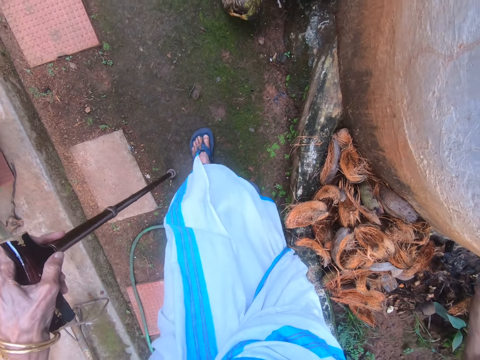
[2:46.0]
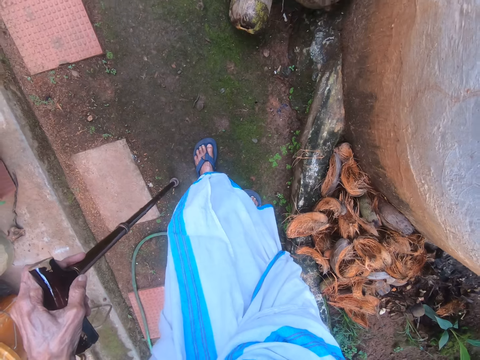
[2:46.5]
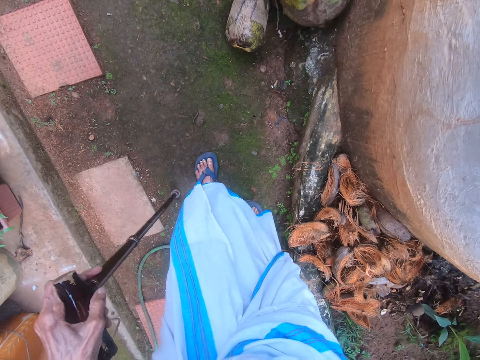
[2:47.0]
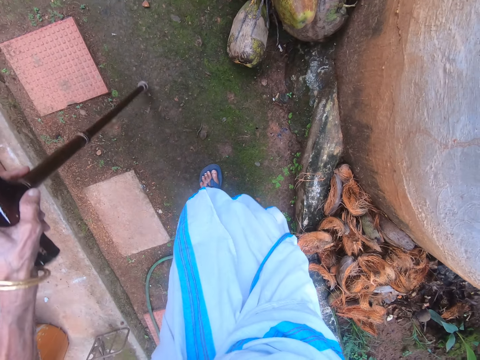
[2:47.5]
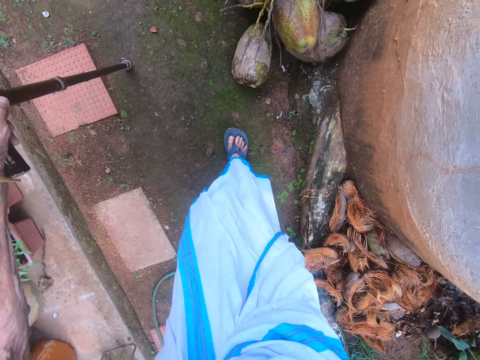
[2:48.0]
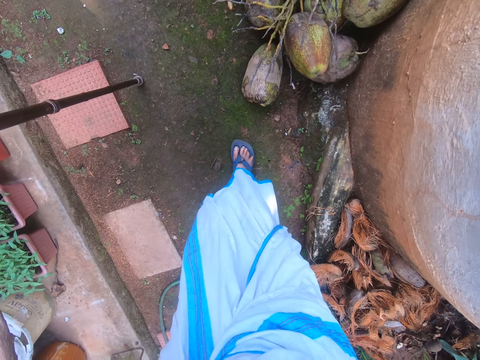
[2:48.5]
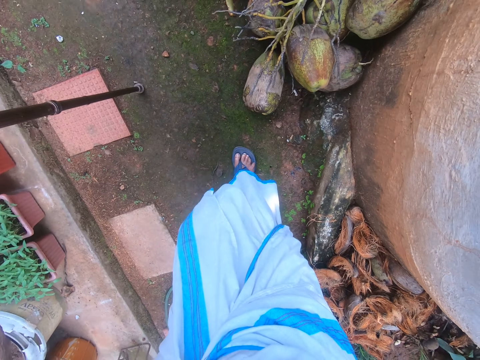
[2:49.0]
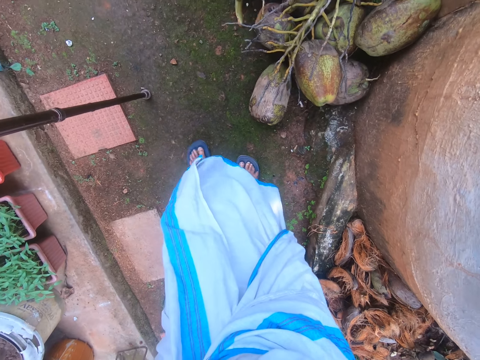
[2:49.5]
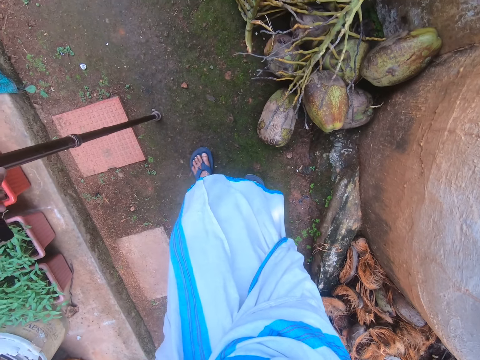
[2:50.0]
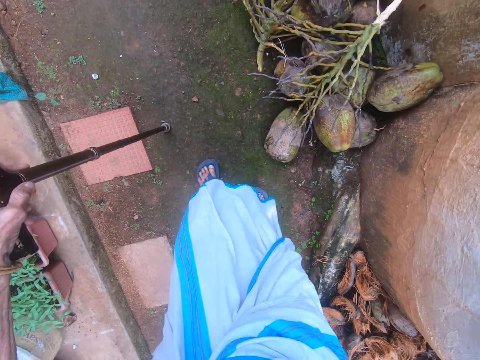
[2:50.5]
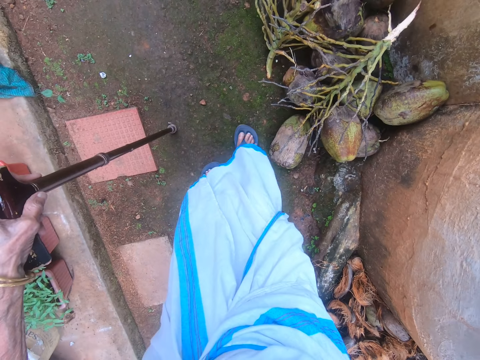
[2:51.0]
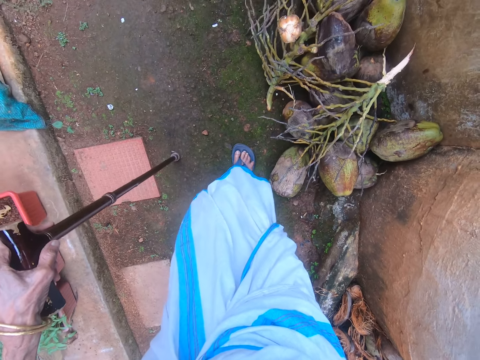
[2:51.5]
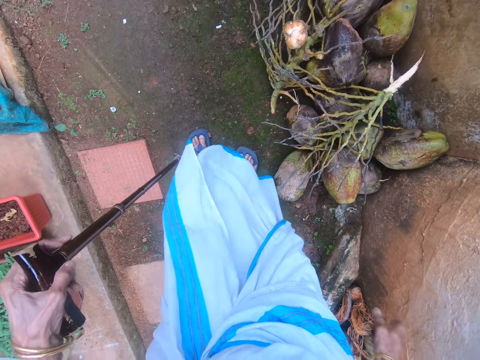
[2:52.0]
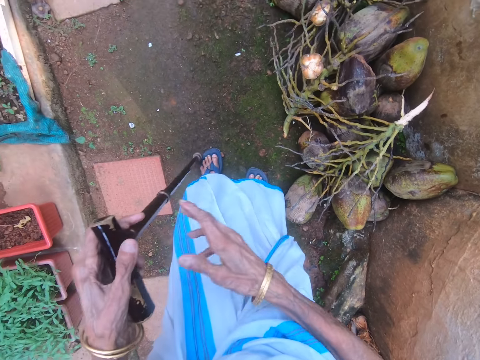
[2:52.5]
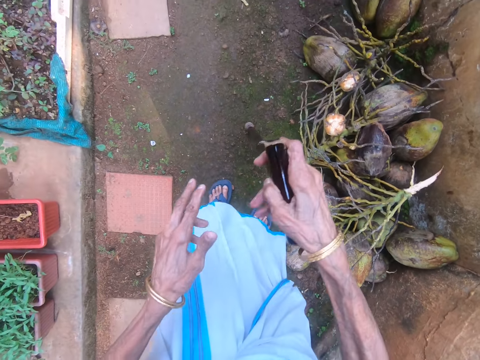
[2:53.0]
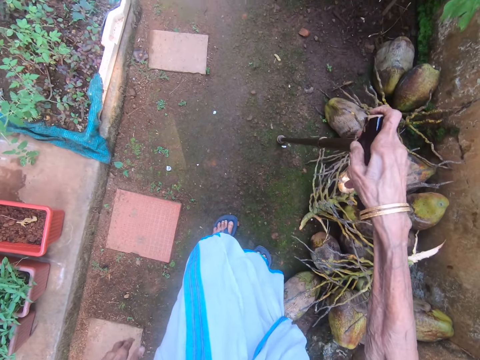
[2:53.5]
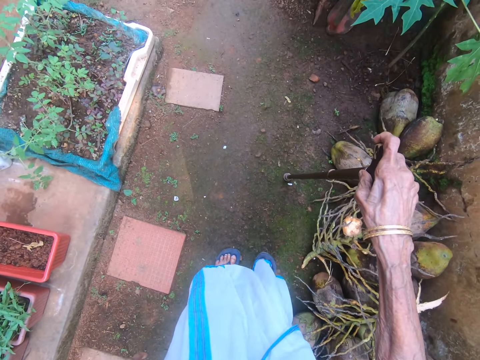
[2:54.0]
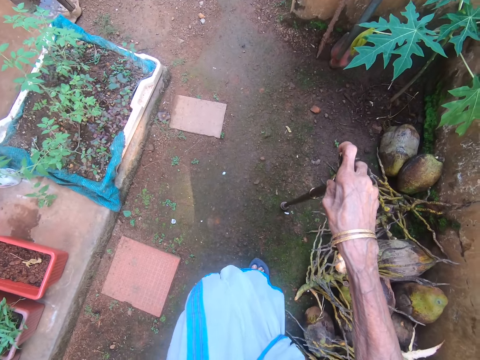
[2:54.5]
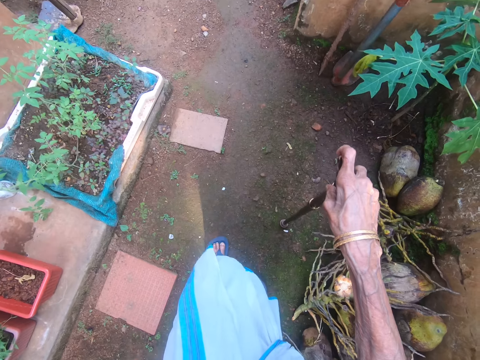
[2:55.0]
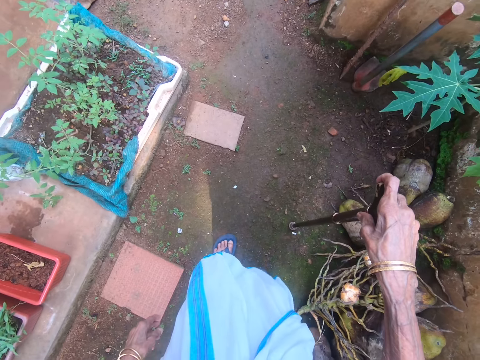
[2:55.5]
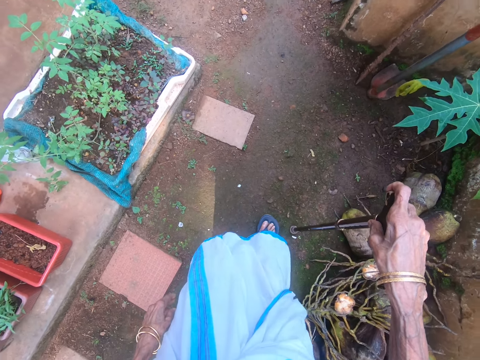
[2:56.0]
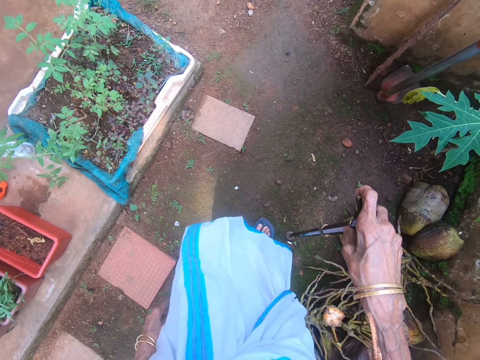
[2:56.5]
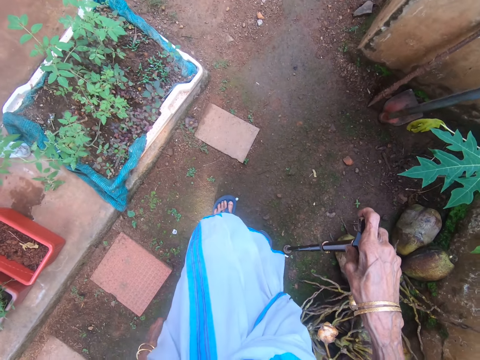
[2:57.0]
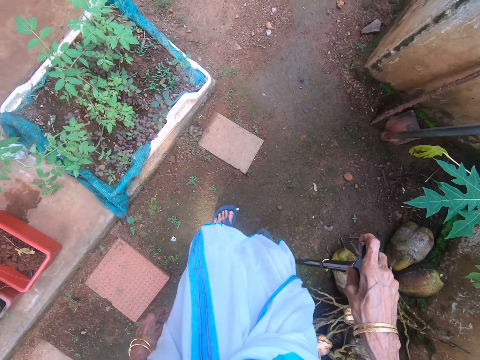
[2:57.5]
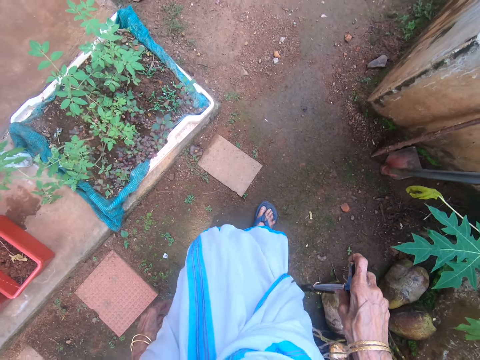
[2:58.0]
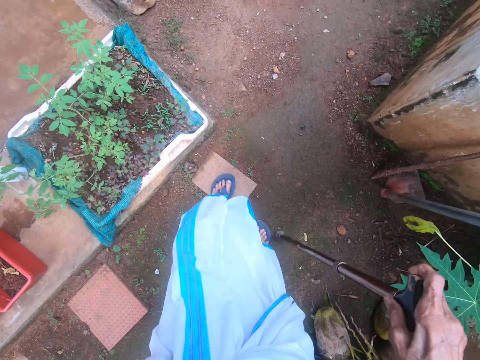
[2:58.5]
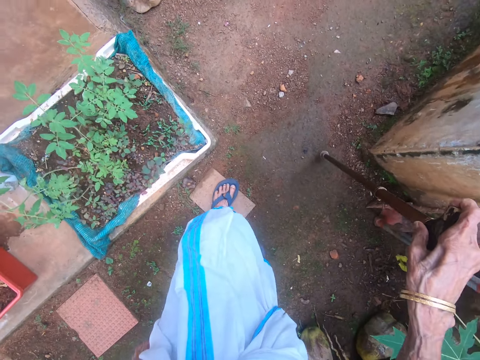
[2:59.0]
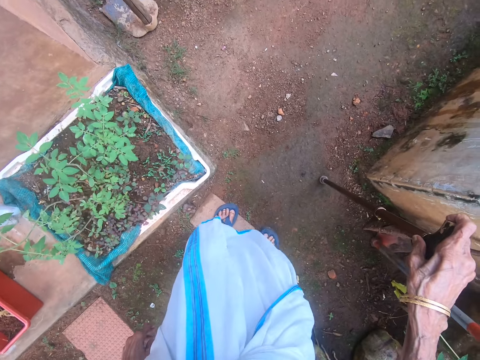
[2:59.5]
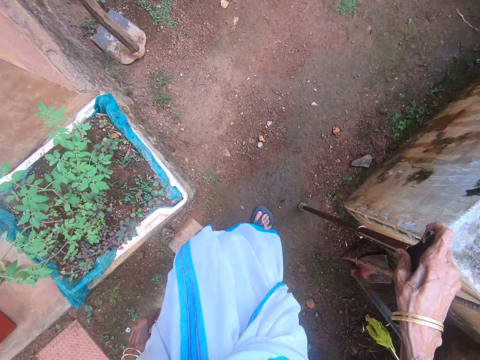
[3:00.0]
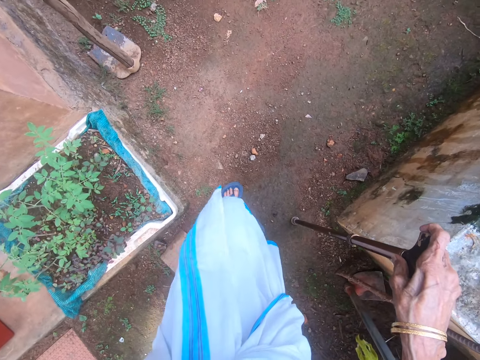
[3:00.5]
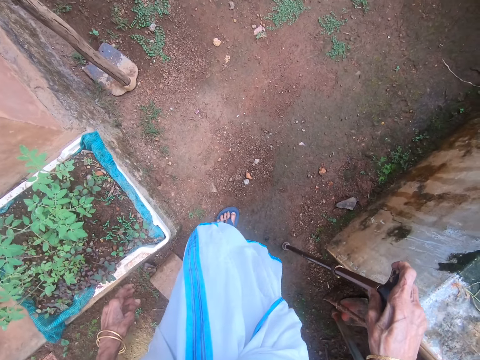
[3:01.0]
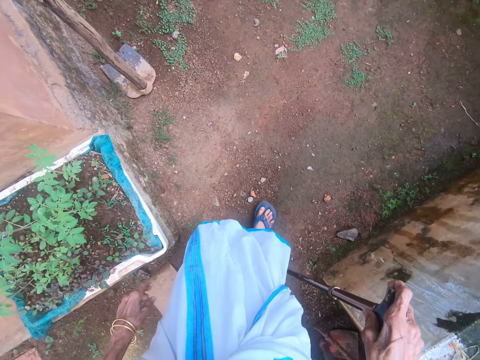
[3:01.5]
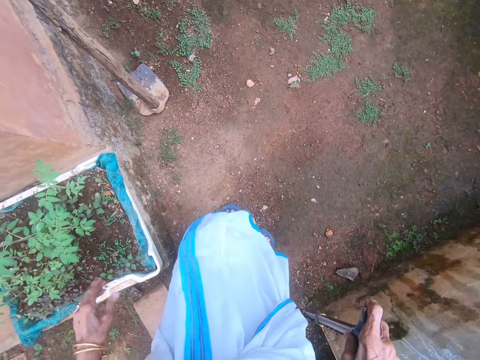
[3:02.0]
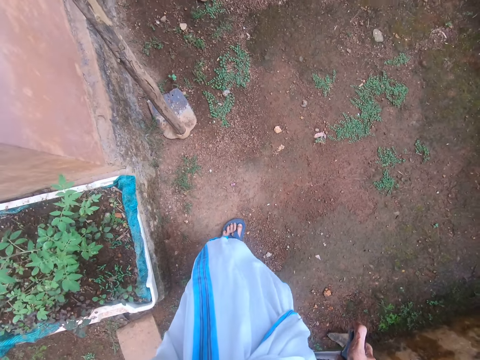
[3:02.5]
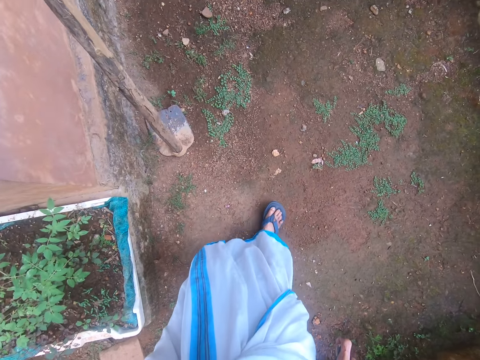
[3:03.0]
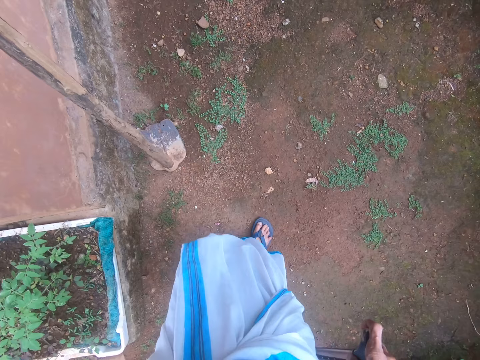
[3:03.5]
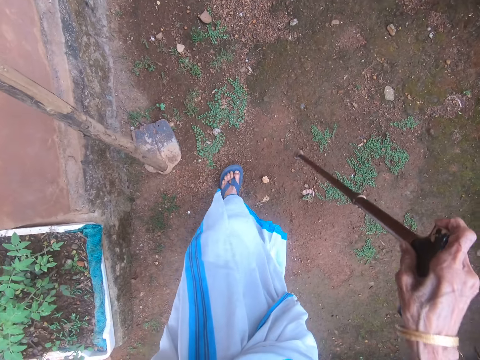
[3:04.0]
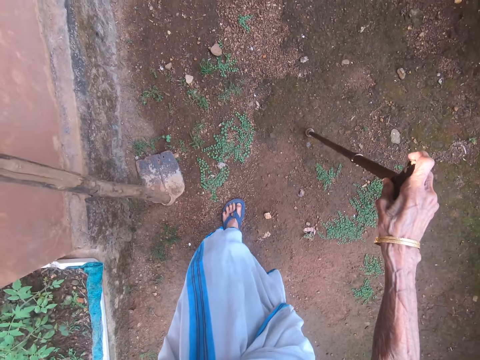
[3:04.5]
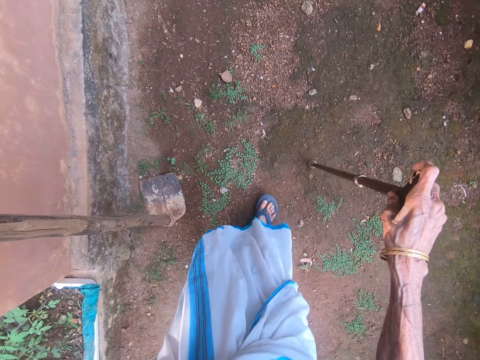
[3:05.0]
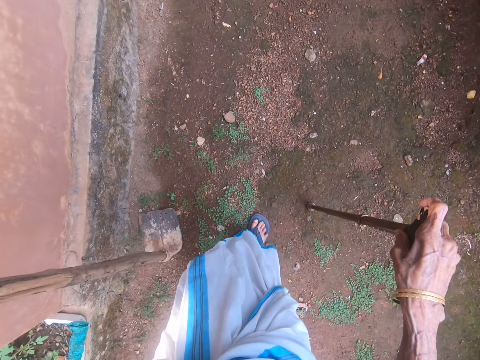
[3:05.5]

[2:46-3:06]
The camera wearer moves their right hand on the wall. They walk around in the compound. They pass a walking stick to the right hand. They walk around in the compound. They move their left hand in the compound. They walk around in the compound.

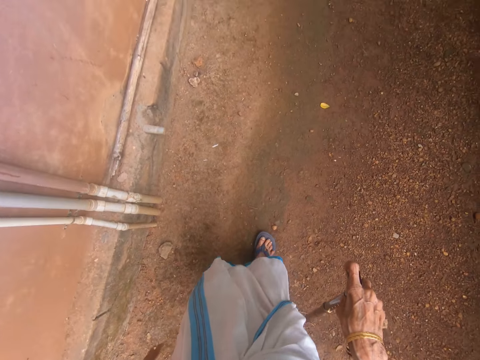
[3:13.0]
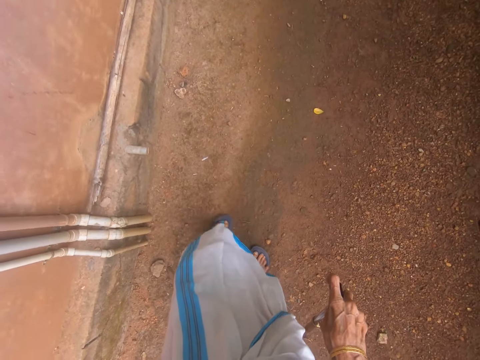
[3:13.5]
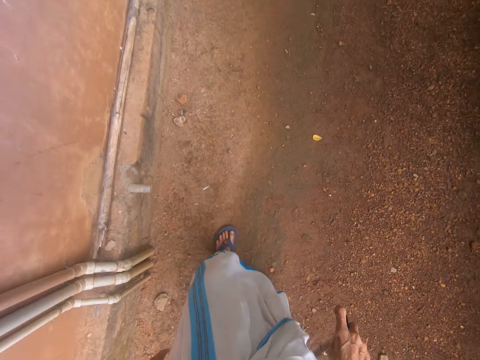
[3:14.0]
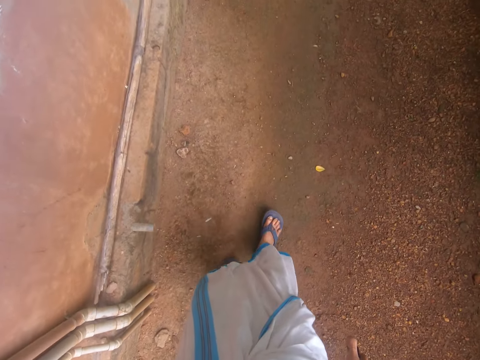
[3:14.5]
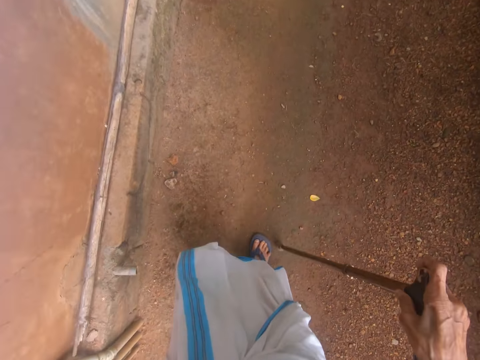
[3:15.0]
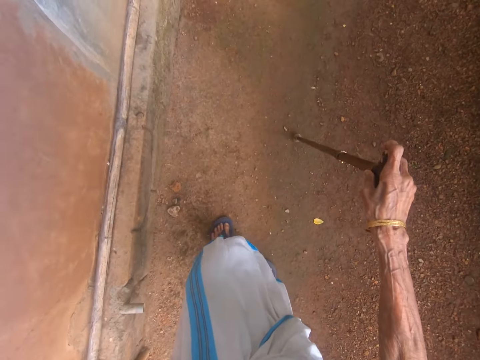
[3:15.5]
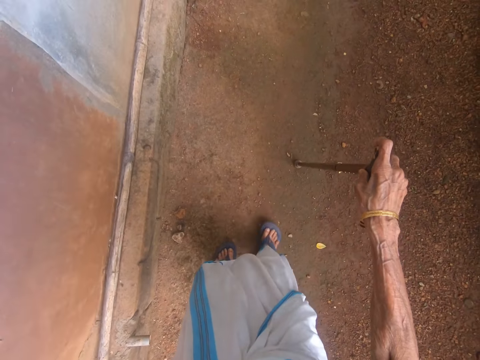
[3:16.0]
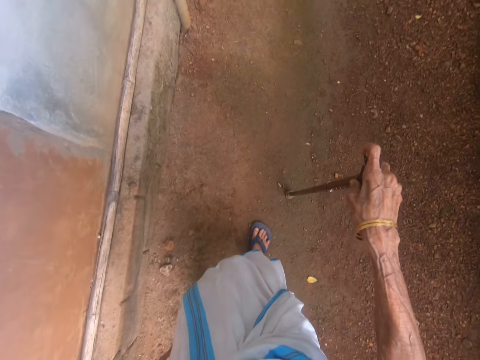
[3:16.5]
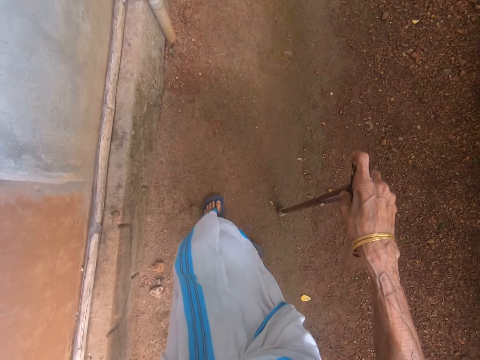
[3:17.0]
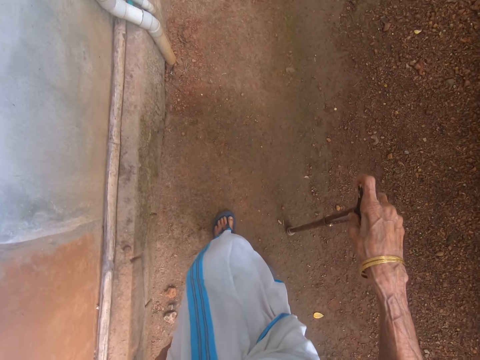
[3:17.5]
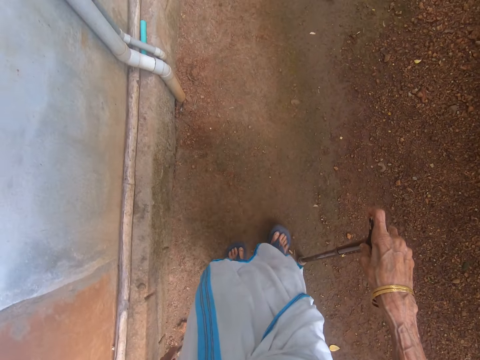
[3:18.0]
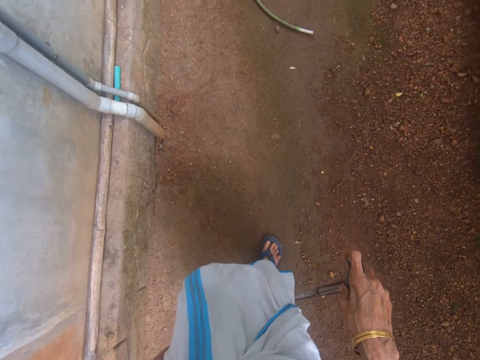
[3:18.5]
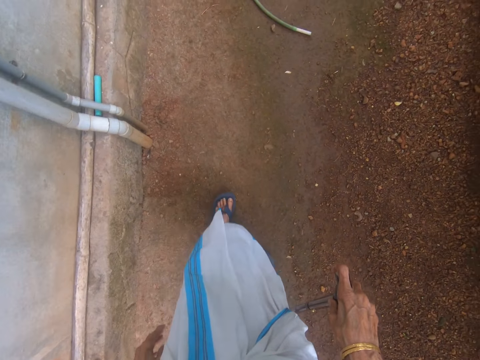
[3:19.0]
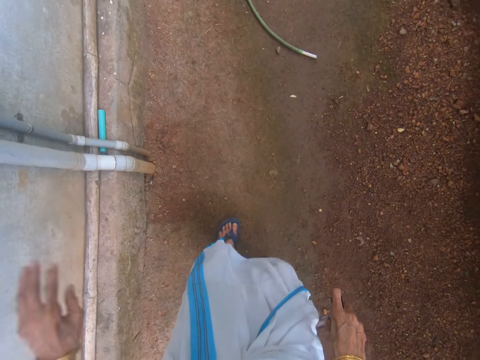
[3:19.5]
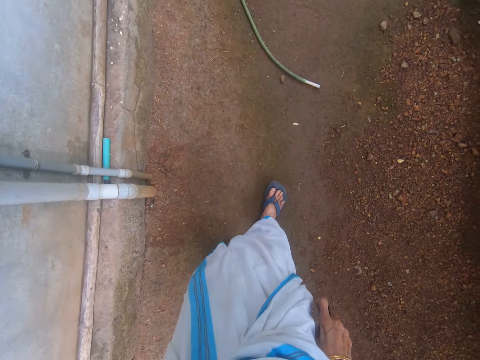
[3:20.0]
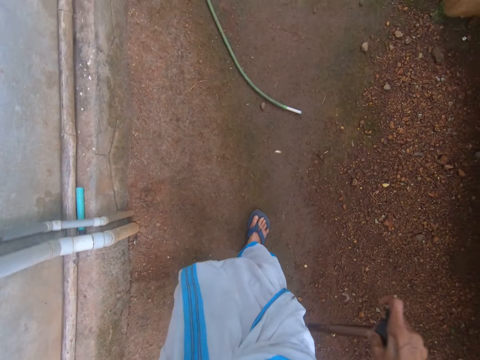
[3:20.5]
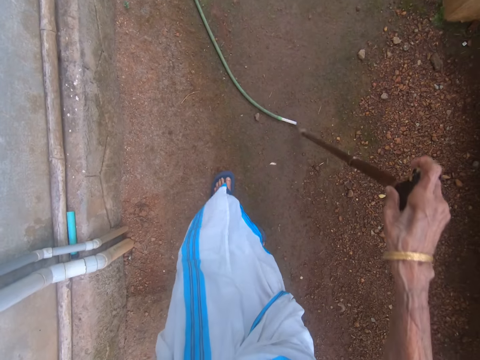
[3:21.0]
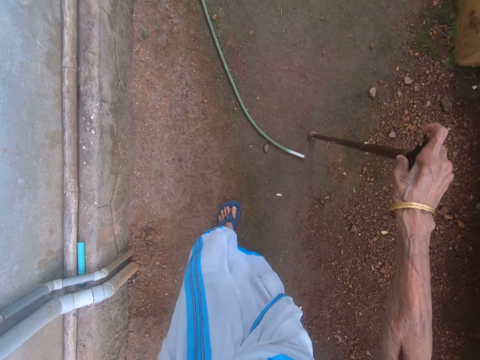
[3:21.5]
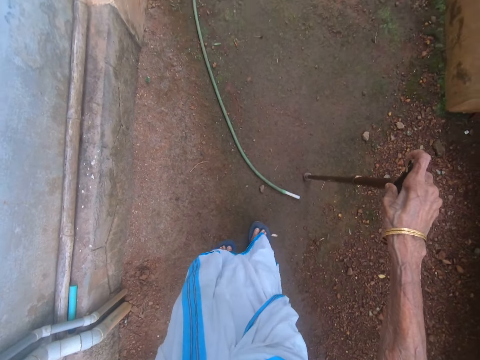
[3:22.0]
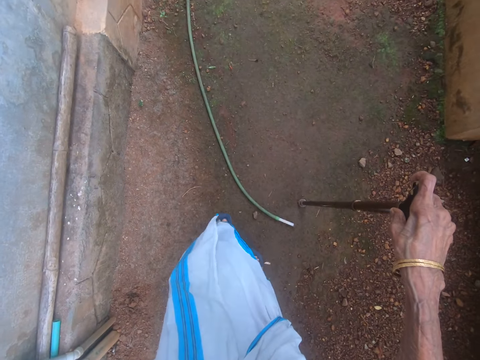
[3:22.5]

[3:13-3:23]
The camera wearer walks around in the compound. They move their left hand in the compound. They walk around in the compound.
